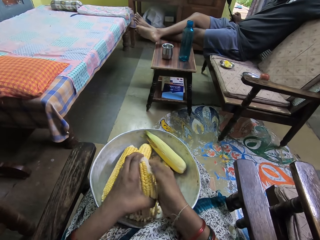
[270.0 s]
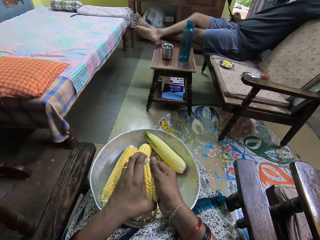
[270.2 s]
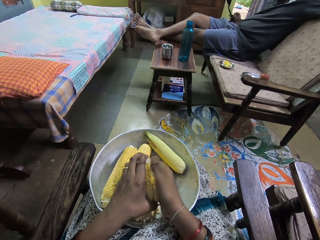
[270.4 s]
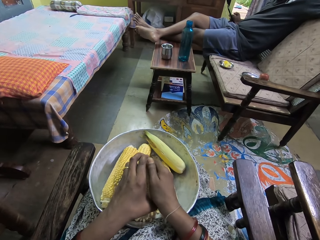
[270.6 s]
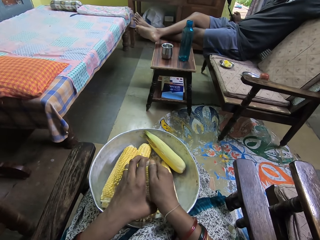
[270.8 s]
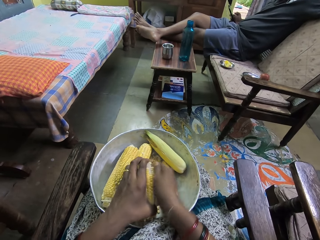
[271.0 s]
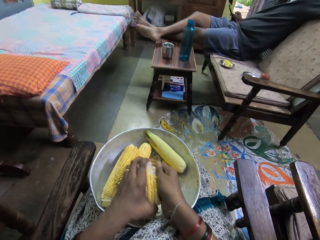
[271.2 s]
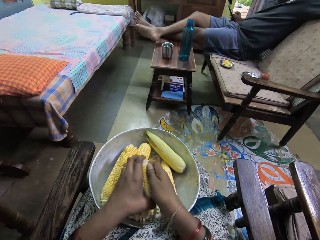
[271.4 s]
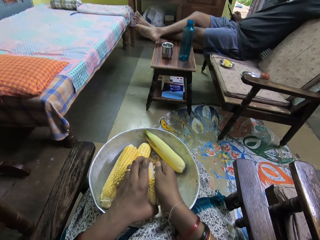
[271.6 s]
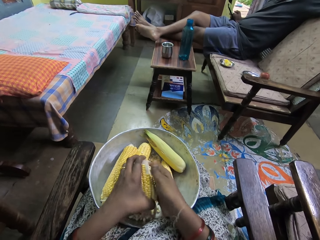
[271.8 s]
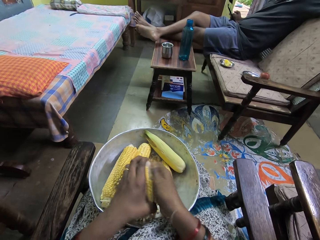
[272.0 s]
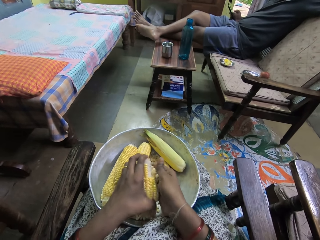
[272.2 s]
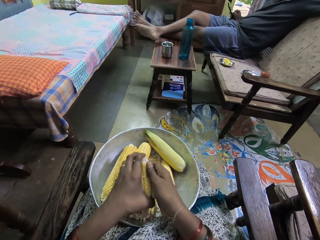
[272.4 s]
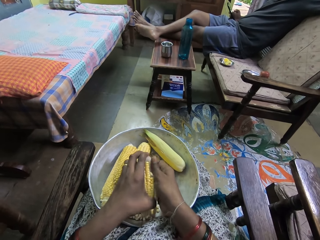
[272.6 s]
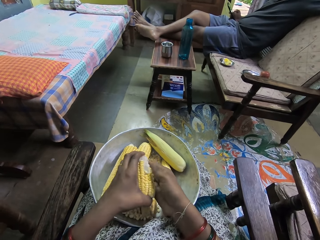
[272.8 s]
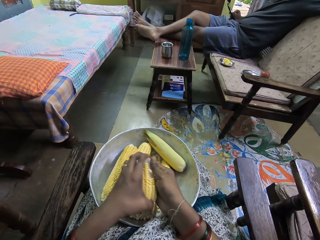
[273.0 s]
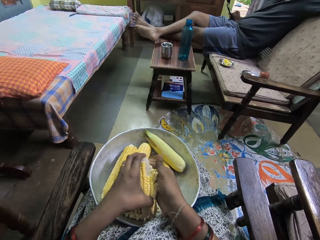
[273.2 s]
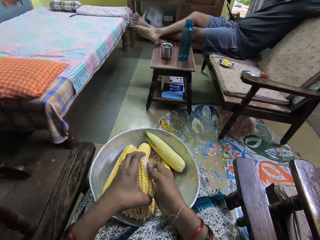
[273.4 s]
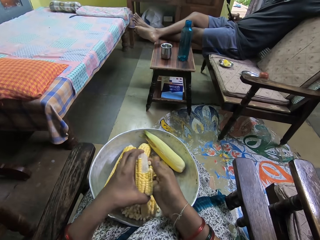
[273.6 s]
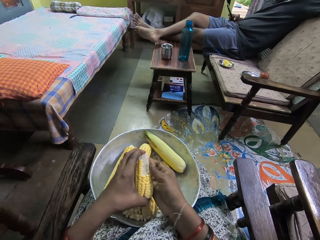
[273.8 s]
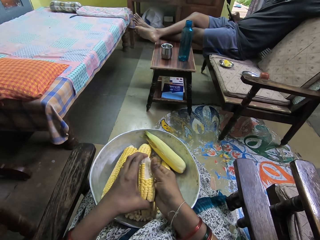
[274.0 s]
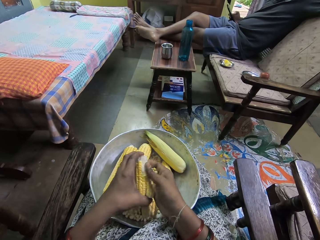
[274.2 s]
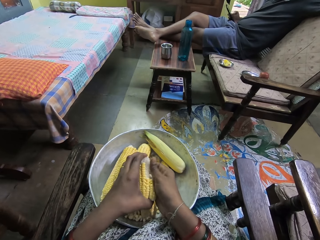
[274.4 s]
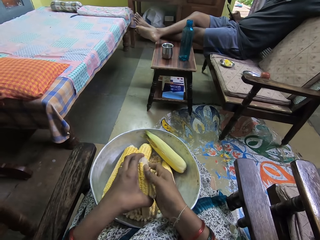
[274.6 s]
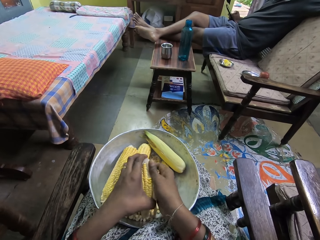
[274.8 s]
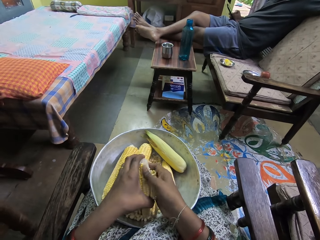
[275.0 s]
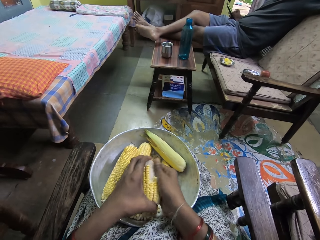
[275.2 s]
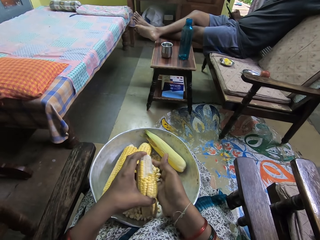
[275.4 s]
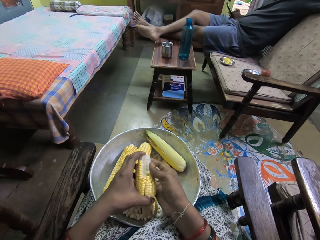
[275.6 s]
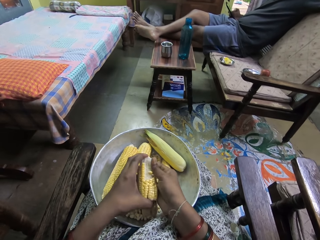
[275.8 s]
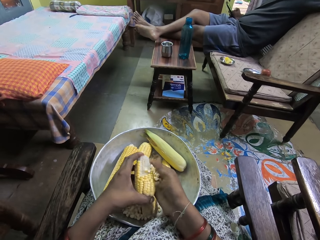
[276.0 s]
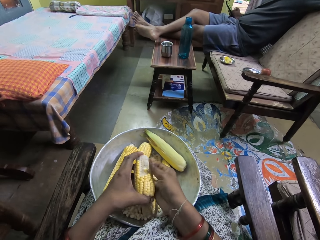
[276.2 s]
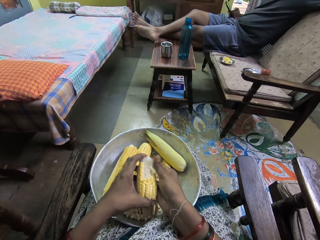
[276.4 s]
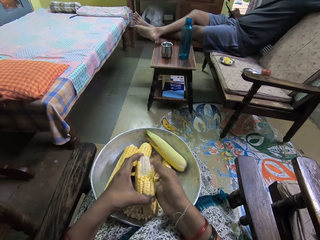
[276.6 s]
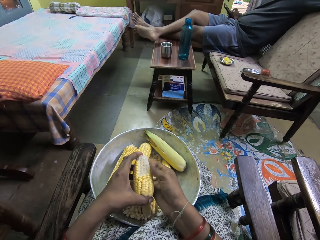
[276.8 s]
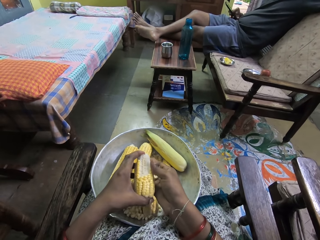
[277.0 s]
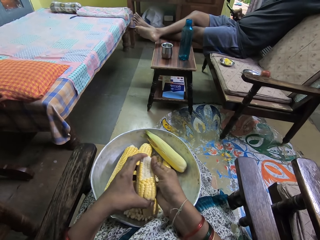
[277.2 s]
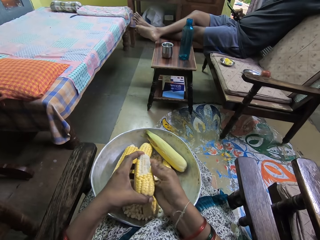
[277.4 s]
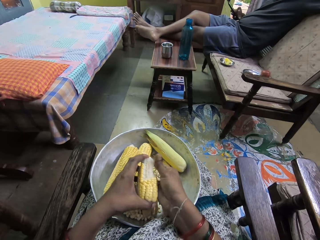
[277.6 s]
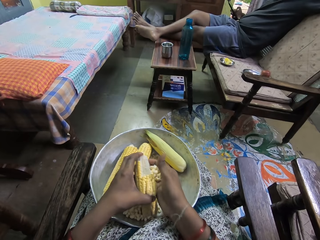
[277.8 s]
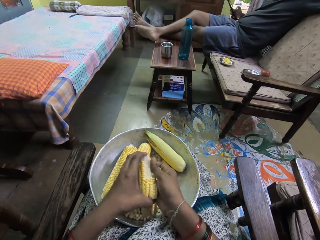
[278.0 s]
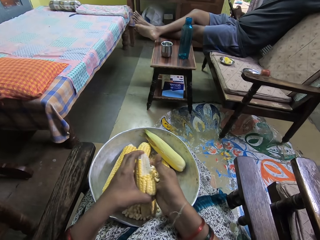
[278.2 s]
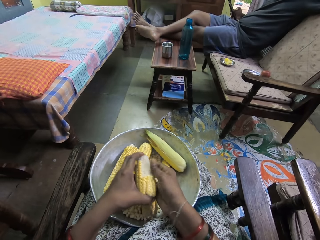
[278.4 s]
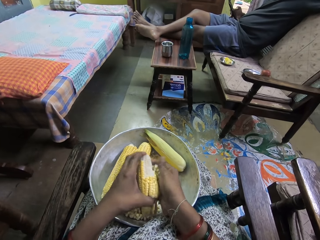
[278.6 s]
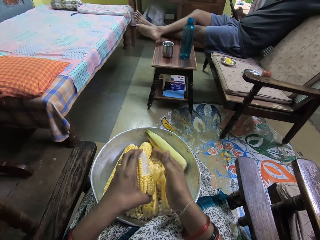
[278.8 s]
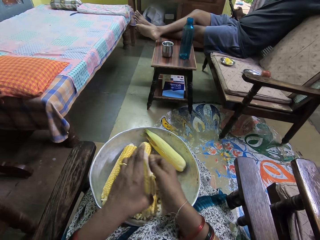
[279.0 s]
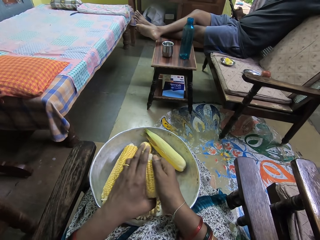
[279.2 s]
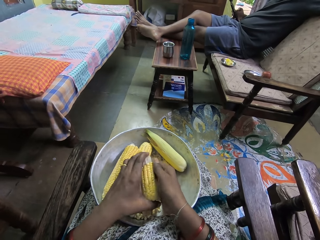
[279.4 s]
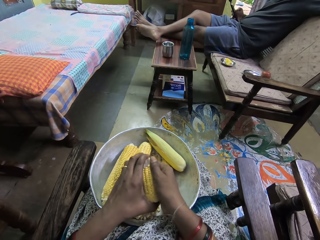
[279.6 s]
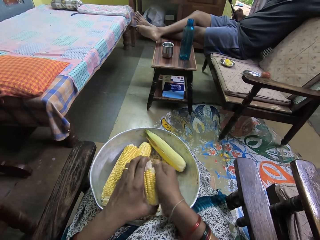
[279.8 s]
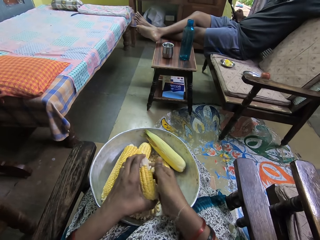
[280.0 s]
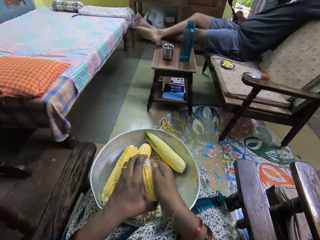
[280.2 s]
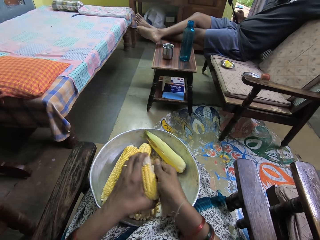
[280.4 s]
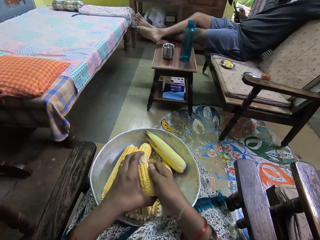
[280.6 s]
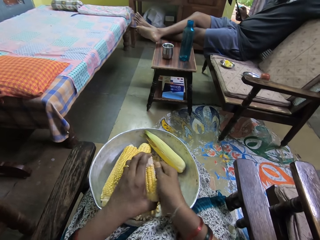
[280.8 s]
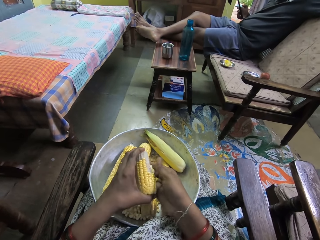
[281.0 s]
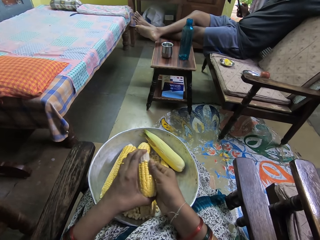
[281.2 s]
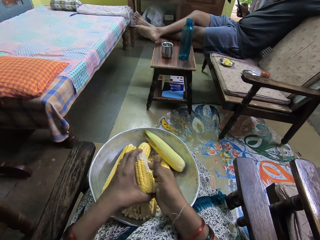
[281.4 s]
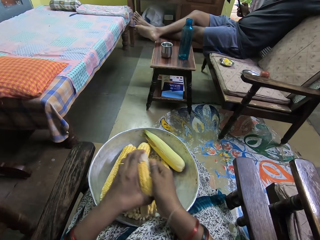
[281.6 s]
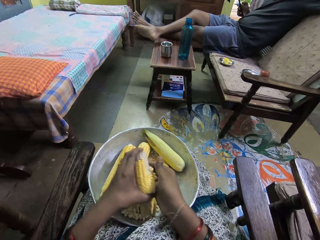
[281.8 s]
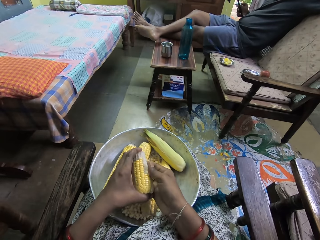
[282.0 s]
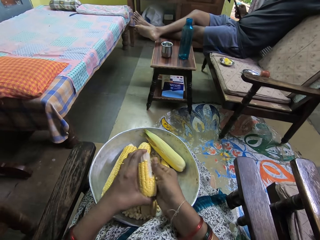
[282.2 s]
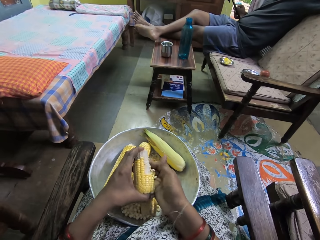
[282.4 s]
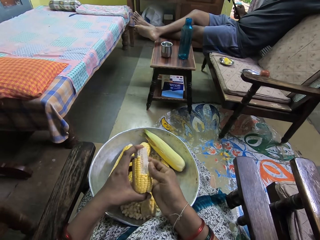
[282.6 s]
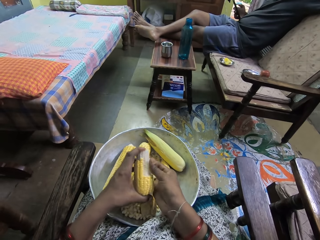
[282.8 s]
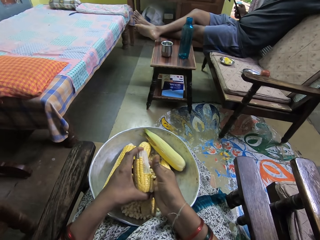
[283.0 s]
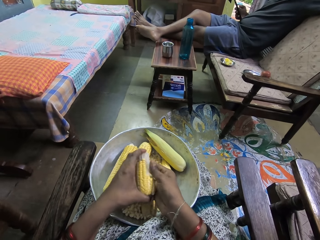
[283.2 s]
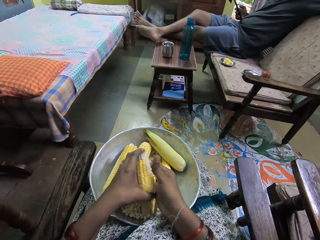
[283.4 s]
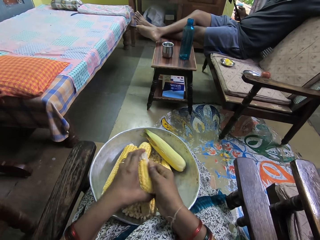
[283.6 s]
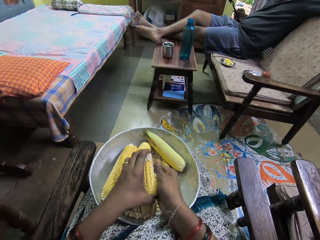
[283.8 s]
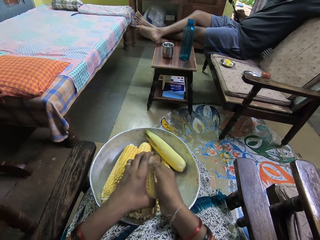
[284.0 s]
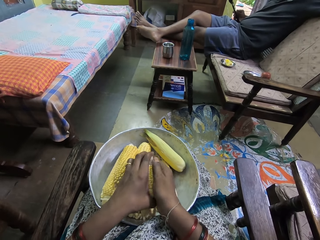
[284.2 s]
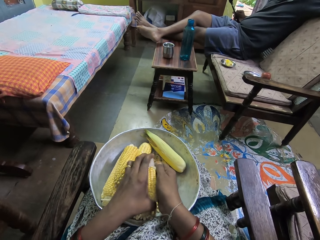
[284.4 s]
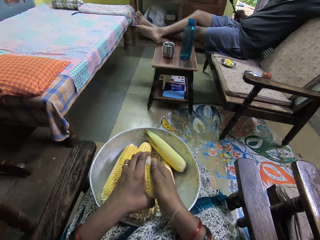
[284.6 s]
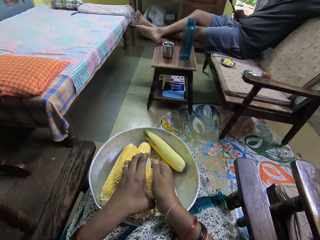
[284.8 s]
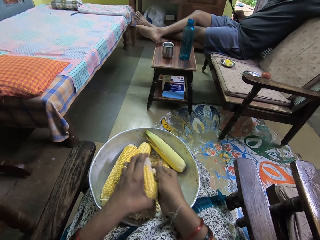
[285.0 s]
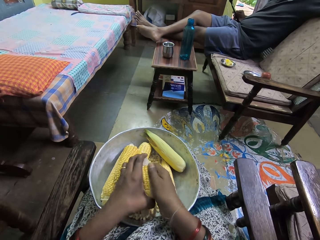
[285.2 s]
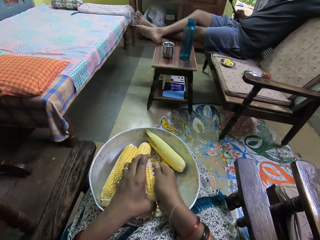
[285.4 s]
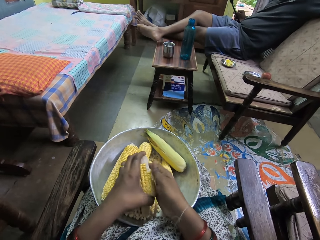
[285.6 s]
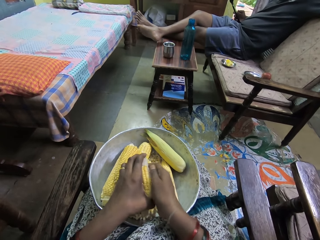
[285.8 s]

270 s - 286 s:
The camera wearer shells maize with her hand. She shells maize with her hand again.

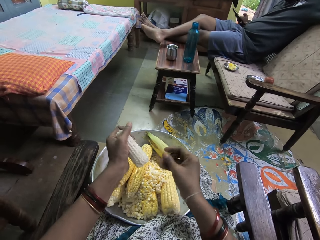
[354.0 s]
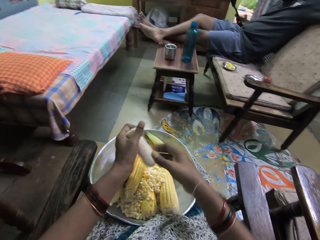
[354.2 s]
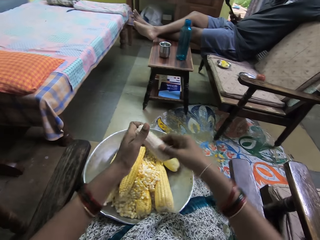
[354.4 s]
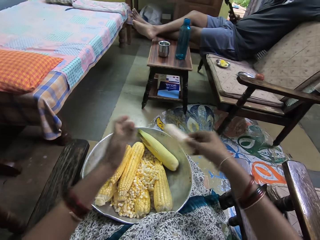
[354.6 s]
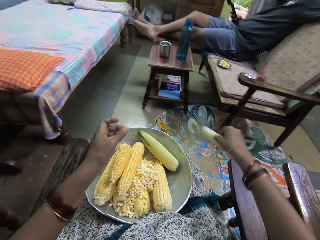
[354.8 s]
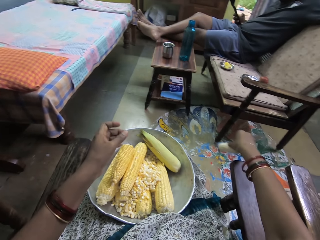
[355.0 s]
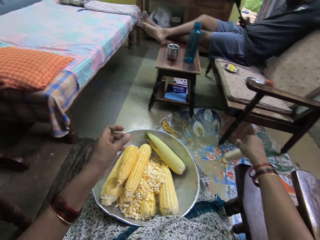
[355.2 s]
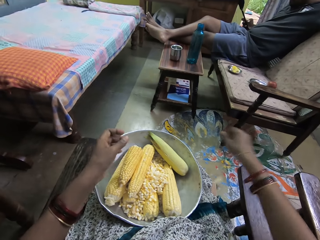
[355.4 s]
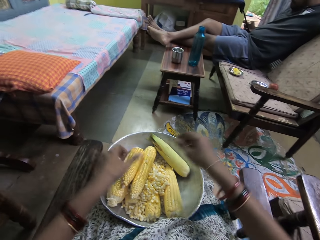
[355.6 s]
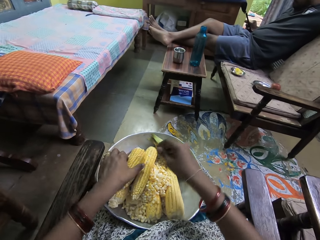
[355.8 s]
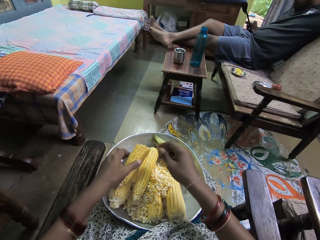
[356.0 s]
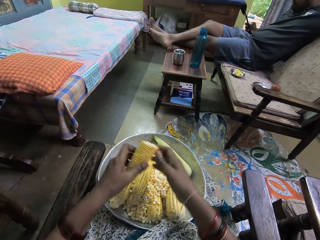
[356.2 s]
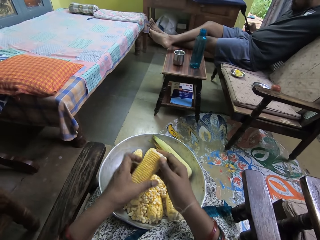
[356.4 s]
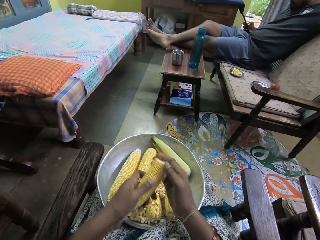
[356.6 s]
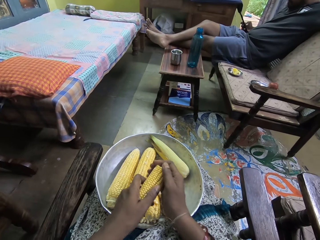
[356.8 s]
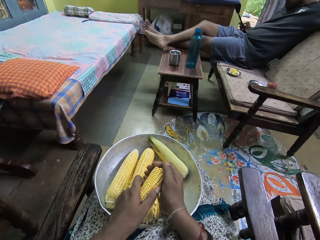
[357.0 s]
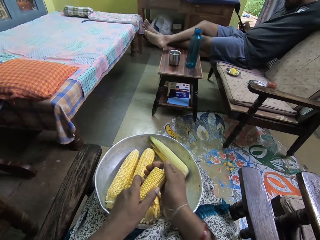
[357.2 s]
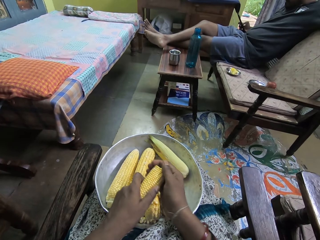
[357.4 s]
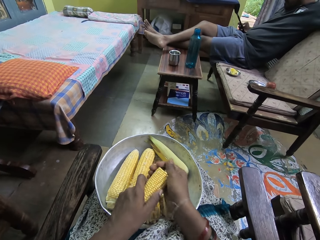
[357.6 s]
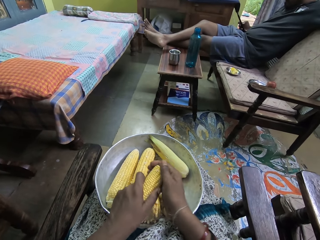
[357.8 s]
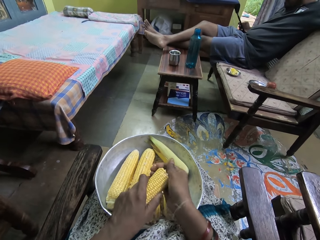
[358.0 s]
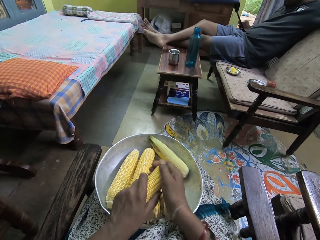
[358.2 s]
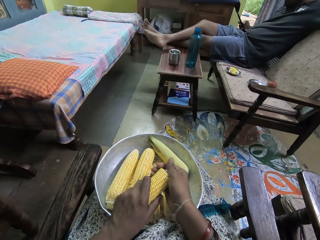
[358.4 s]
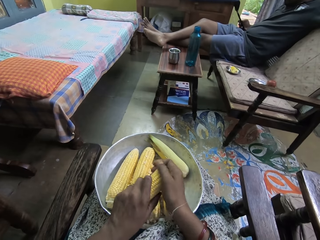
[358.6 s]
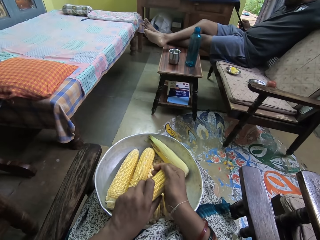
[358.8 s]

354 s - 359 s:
The camera wearer throws a cob away. They put the maize corn down. They pick a maize cob. They remove maize grains from the maize corn.
